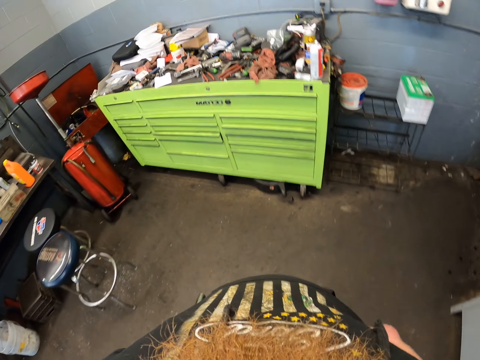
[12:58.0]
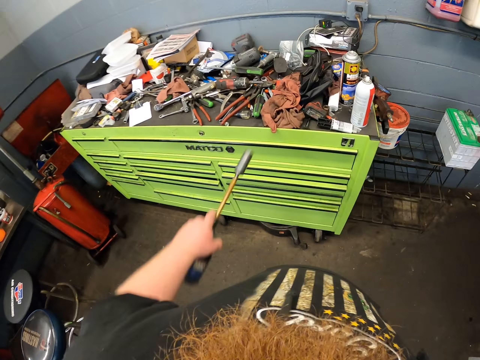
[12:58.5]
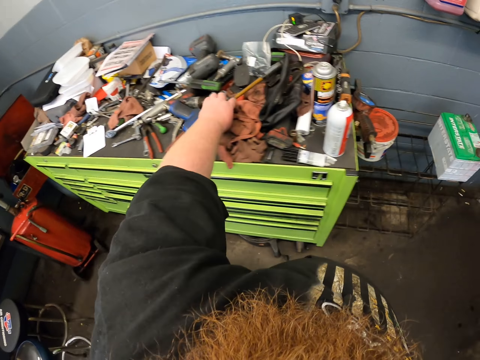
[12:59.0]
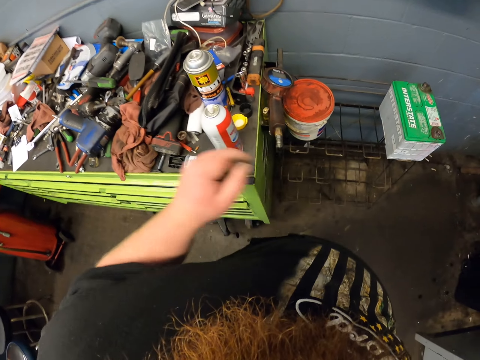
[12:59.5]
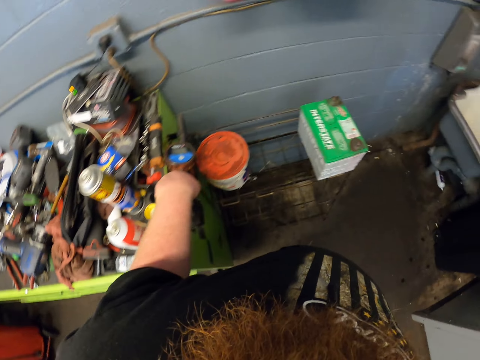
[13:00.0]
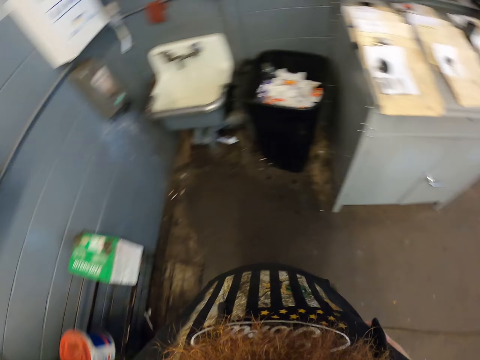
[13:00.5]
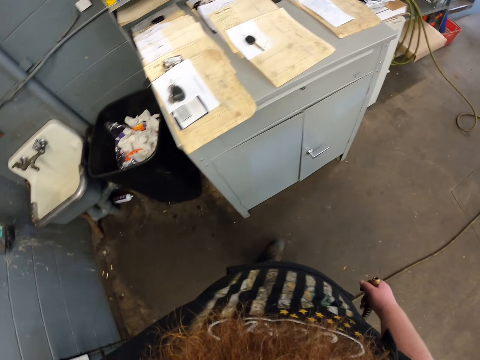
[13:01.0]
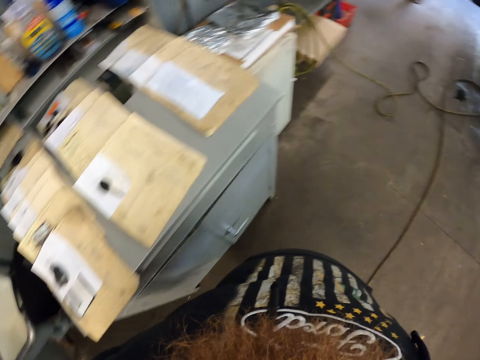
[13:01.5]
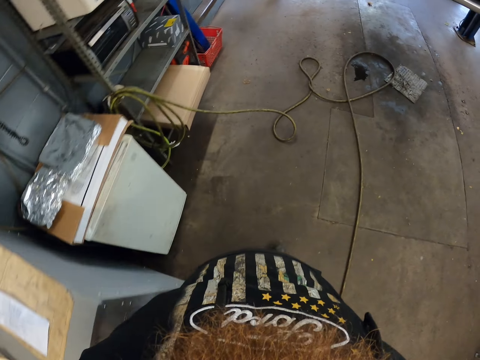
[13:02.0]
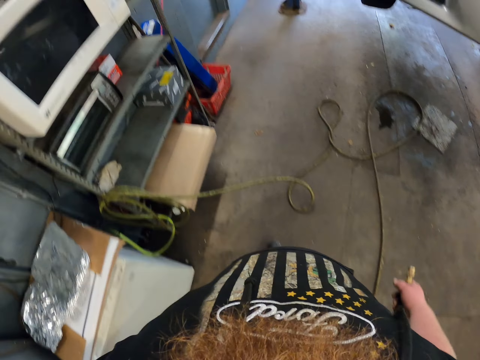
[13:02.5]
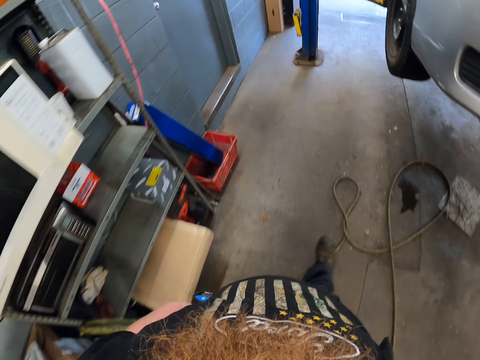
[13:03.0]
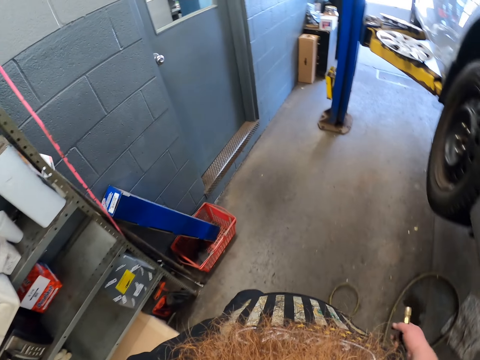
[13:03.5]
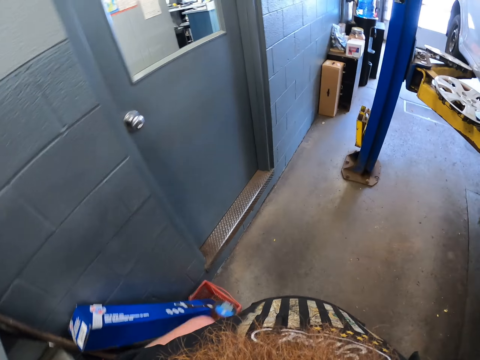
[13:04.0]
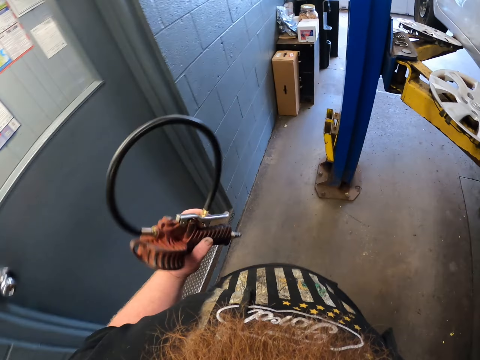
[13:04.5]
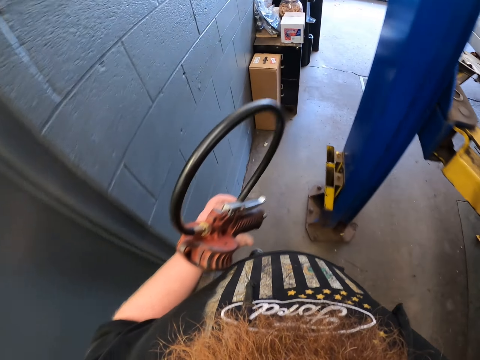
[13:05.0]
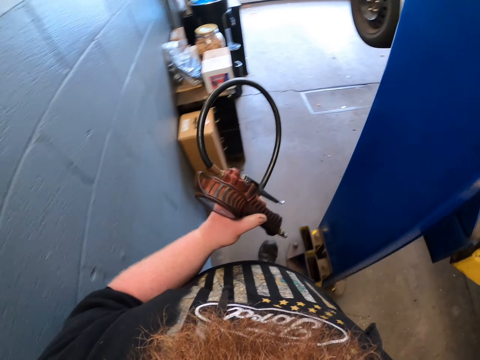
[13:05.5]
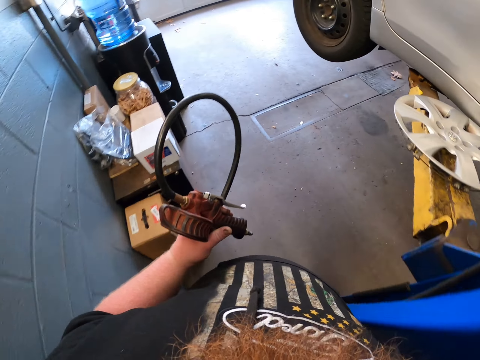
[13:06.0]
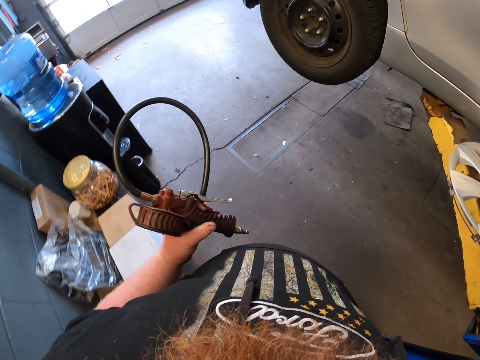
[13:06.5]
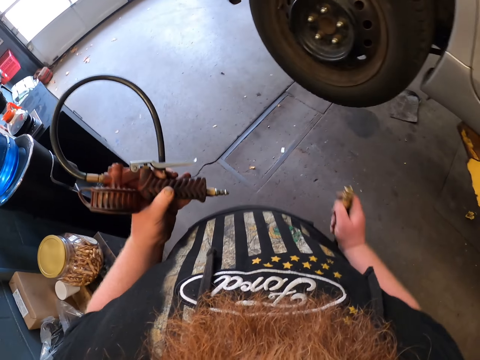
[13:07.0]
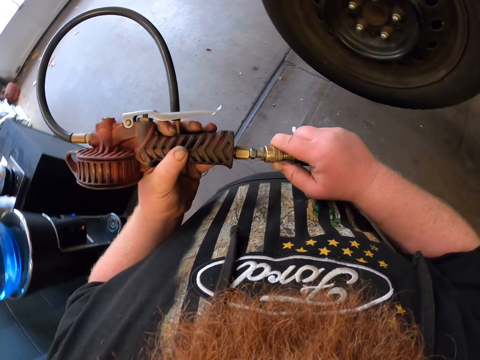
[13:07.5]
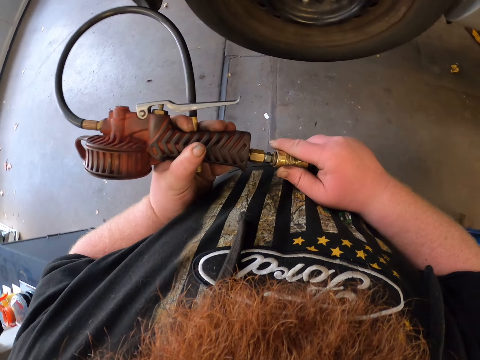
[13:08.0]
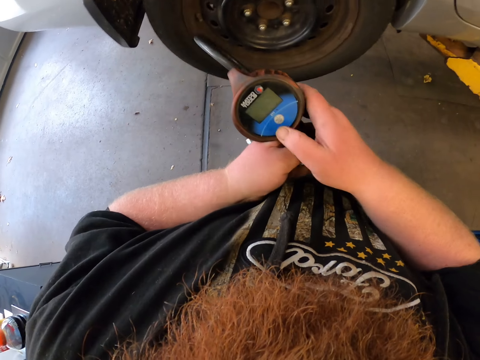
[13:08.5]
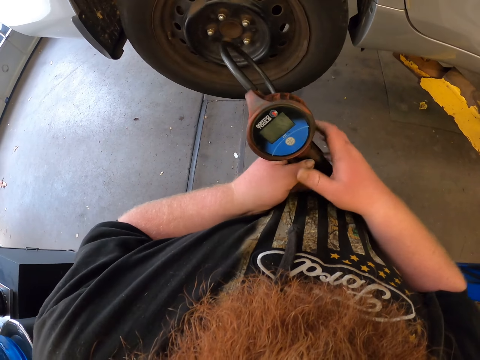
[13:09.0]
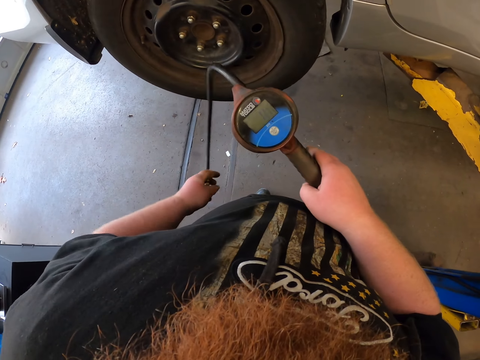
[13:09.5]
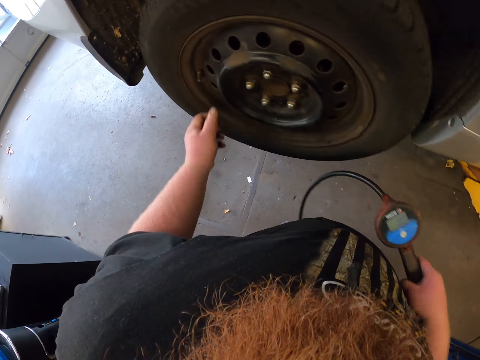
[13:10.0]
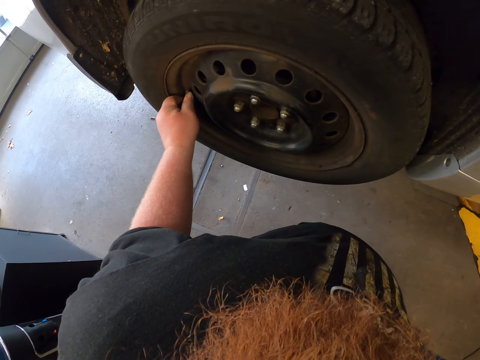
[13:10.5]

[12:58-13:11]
The camera wearer puts down the drill machine on top of the shelf. They pick up the tire loosing pressure or air pump from the shelf. They walk in the garage. They put a cable in the air pump. They fix the spindle into the tube loosing pressure. They operate the air pump. They drop the air pump cable. They uncap the wheel valve.

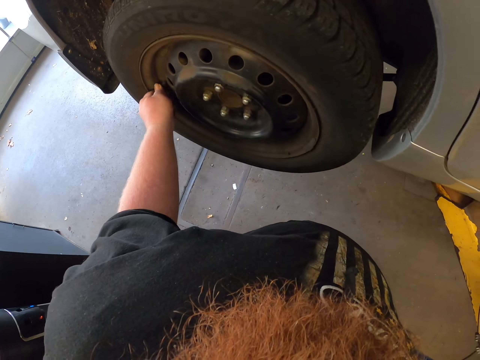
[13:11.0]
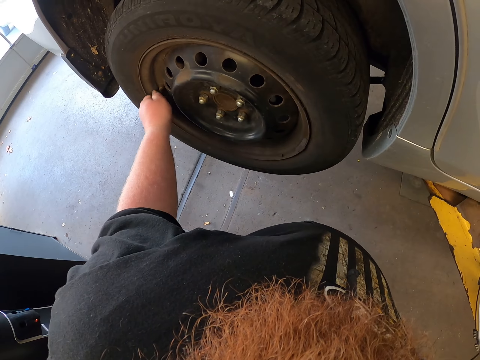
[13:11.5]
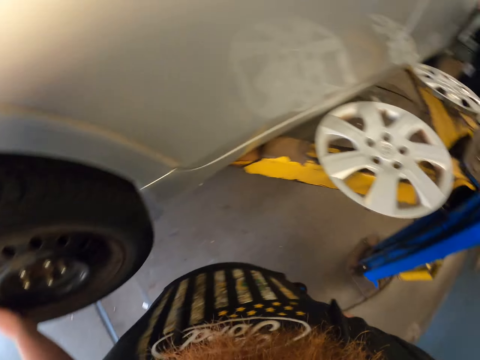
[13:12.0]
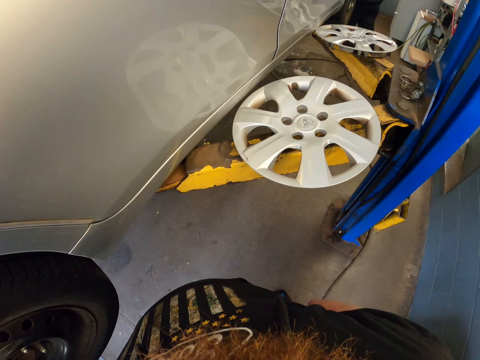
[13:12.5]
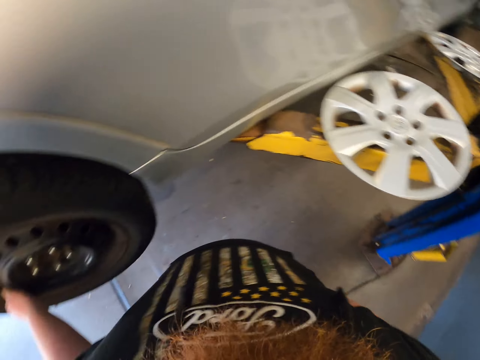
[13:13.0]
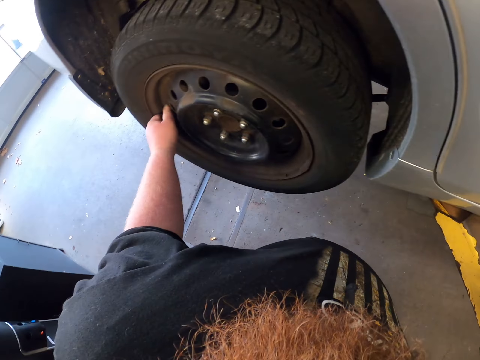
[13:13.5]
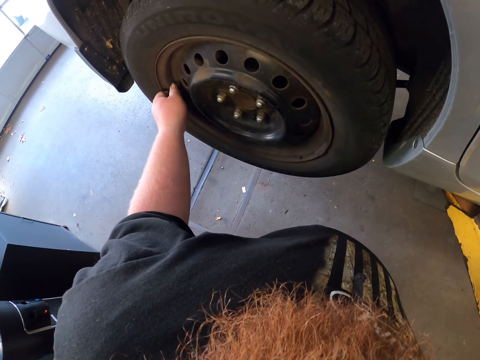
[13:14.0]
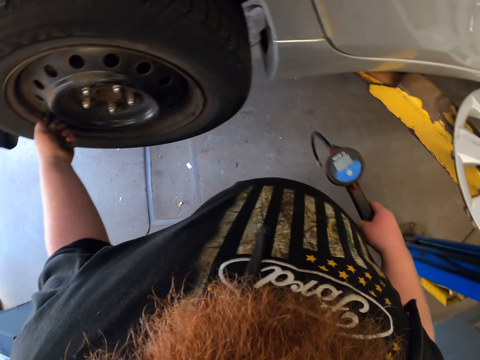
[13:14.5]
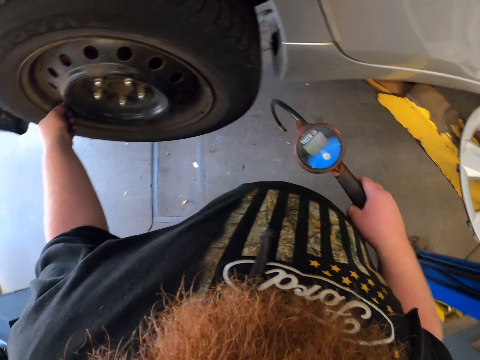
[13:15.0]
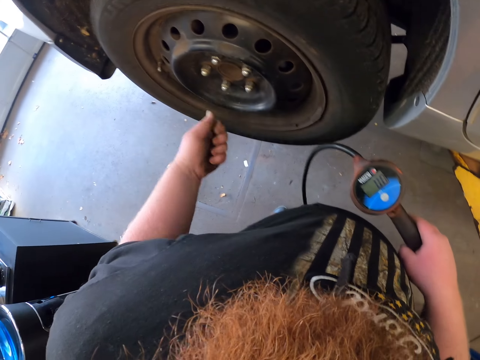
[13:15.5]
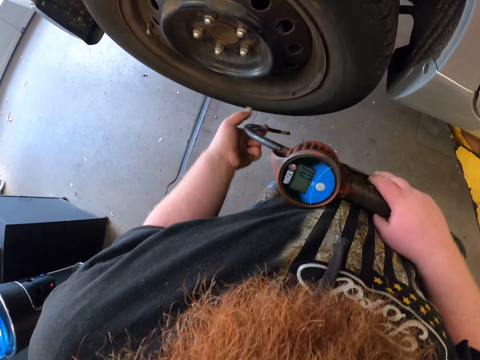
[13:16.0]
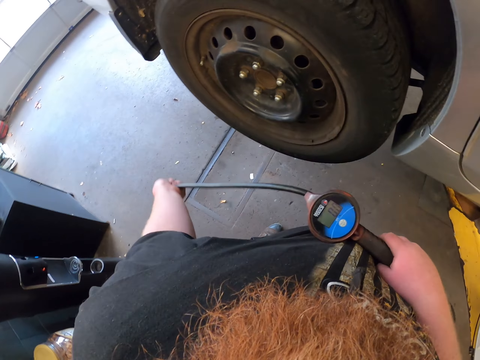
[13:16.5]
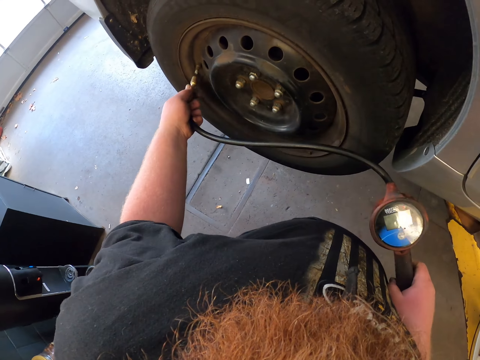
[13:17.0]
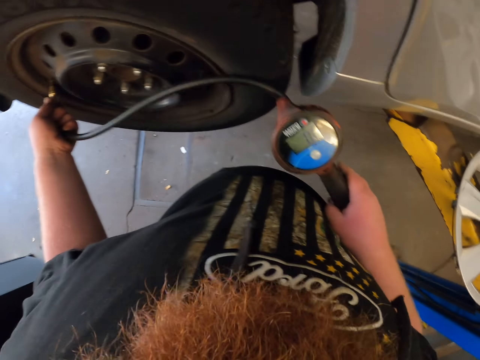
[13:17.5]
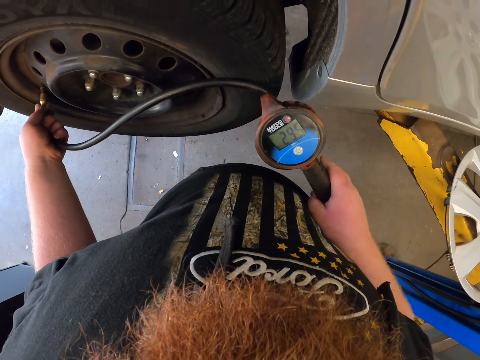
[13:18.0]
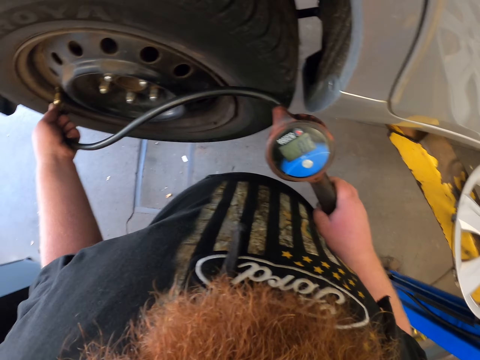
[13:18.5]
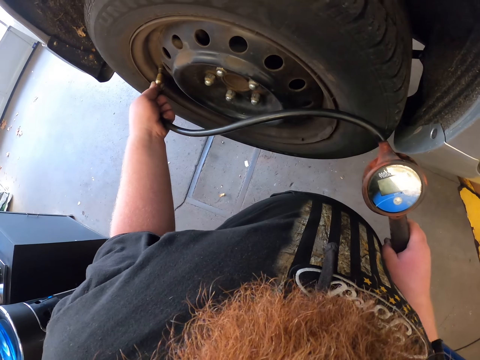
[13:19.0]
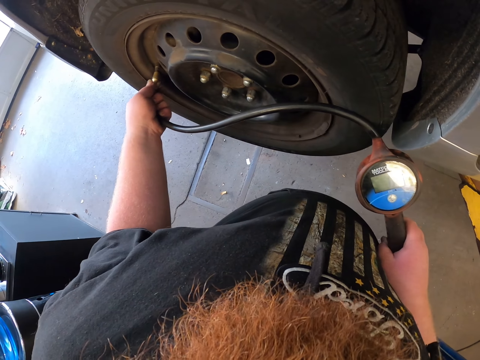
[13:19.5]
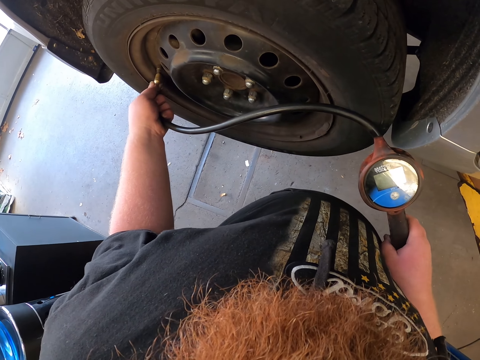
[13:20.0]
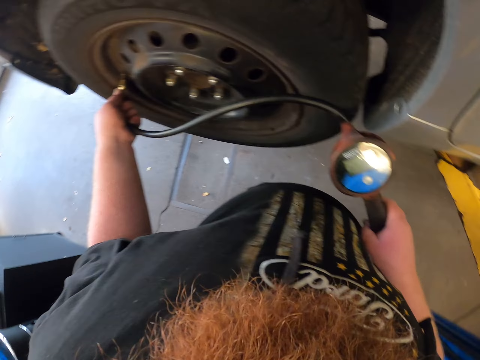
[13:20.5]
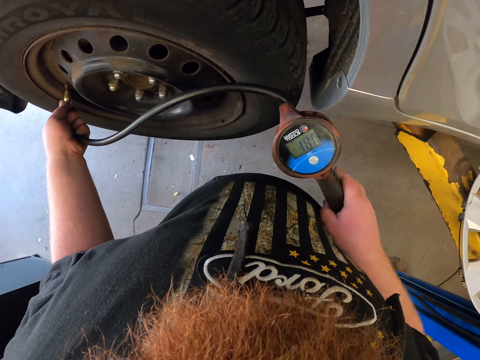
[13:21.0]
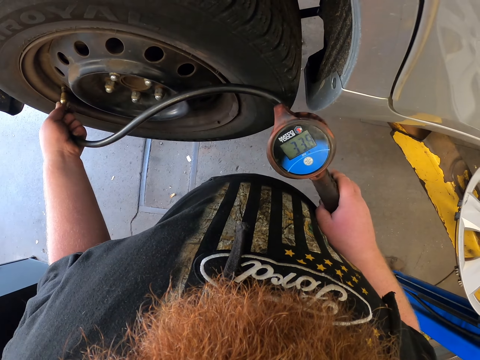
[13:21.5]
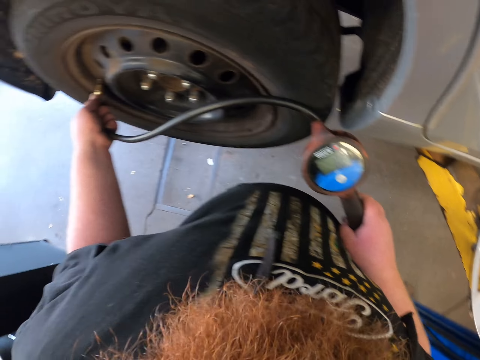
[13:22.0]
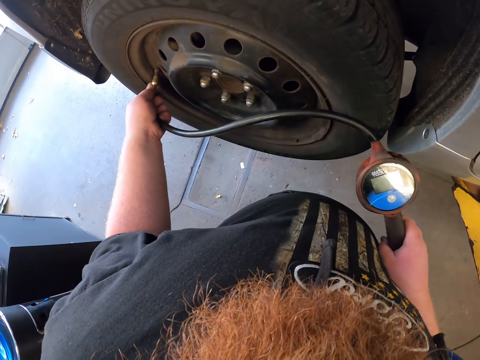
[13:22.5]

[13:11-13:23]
The camera wearer loosens the bolt with his hand. He turns around. A man walks in the workshop. The camera wearer picks up the air pump pipe. He puts the air pump pipe in the wheel valve. He operates the air pump. He fills in the pressure in the wheel.

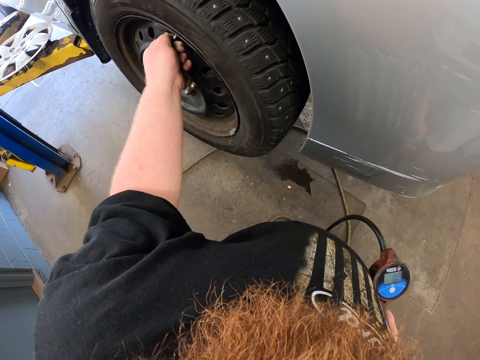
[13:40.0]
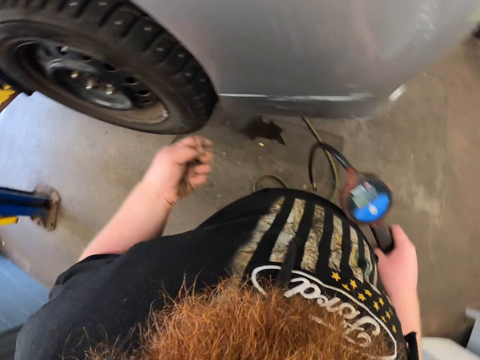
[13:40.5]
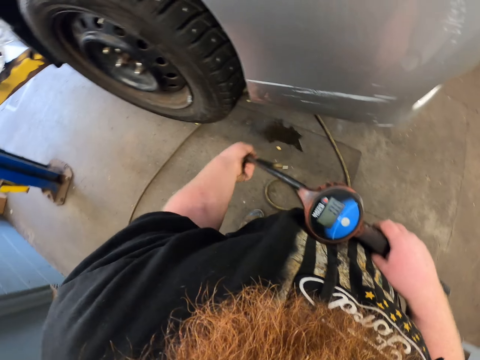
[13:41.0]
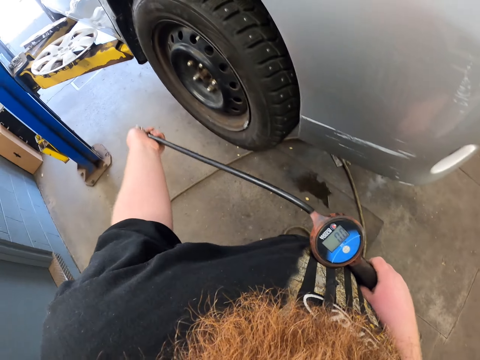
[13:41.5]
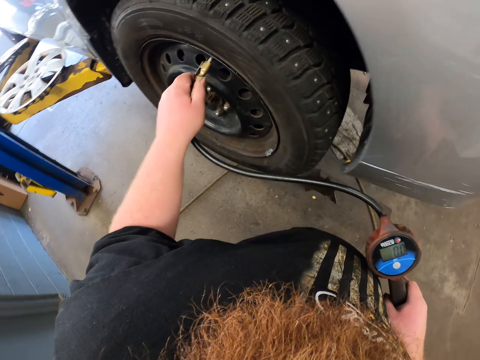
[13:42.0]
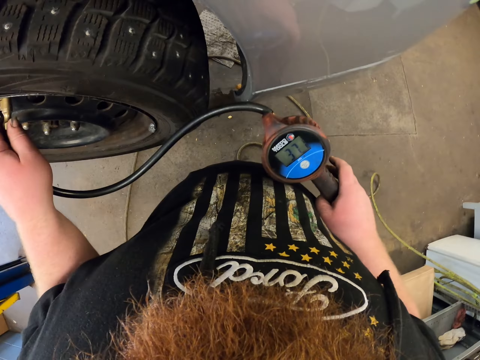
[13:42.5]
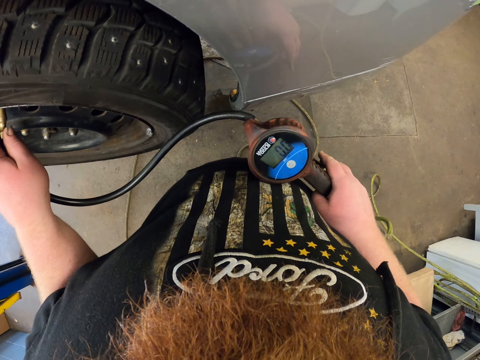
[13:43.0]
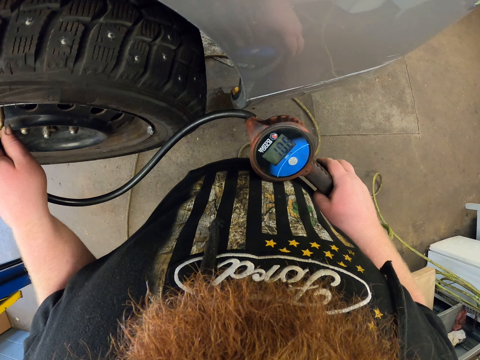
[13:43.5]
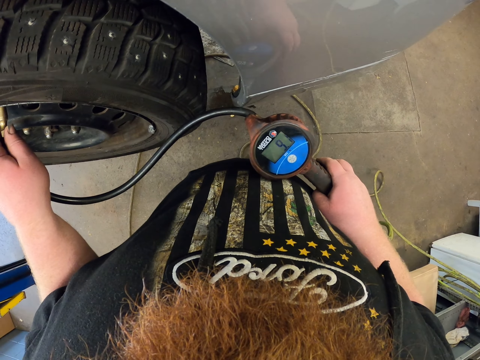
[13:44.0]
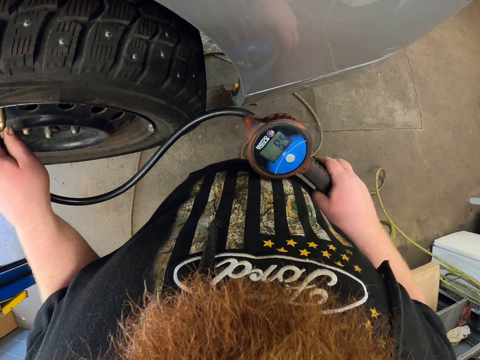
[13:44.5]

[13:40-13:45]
The camera wearer picks up the air pump pipe. They put the air pump pipe in the wheel valve. They operate the air pump. They fill in the pressure in the wheel.
